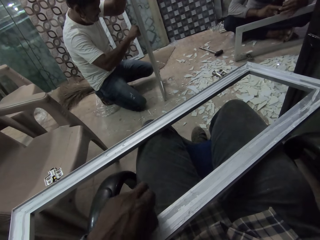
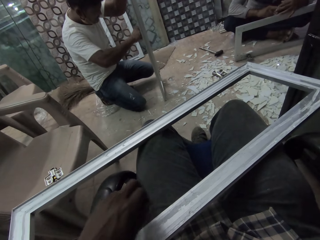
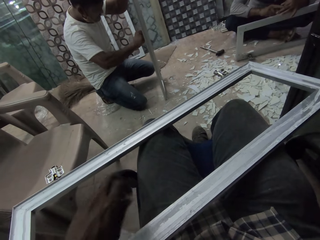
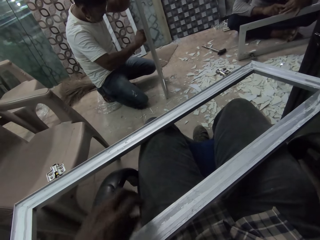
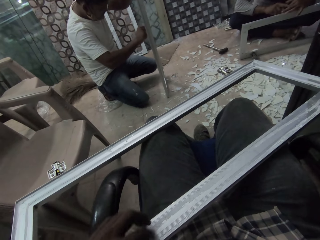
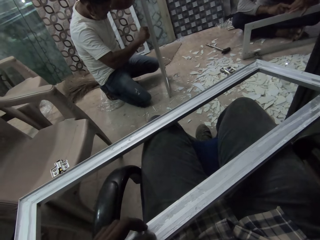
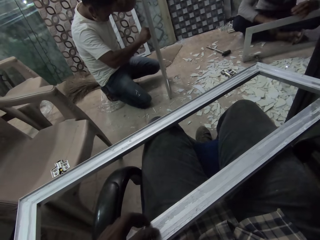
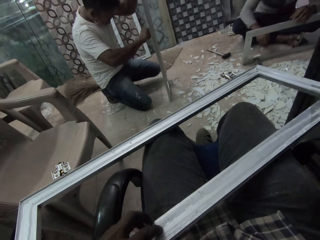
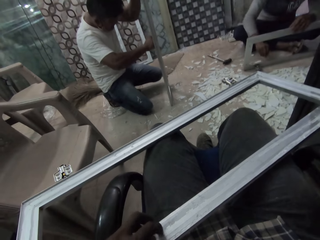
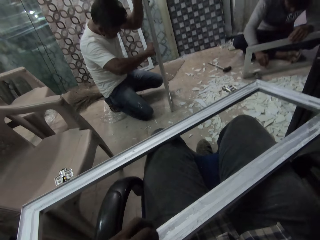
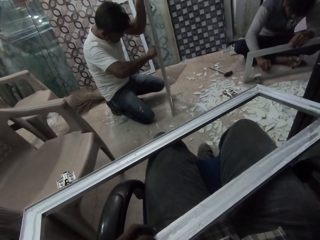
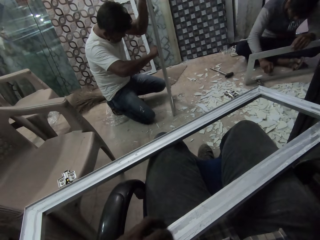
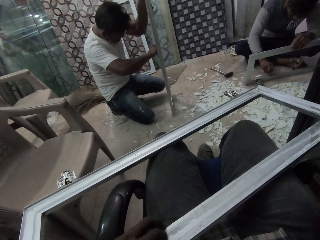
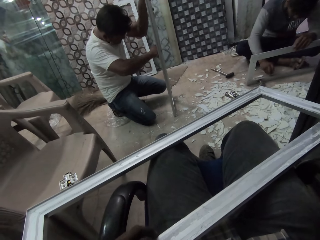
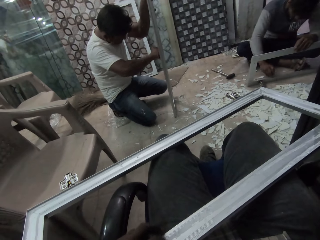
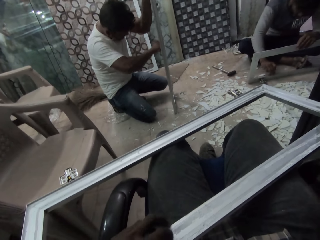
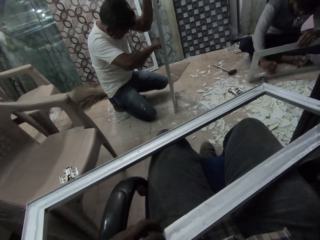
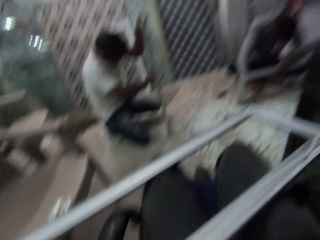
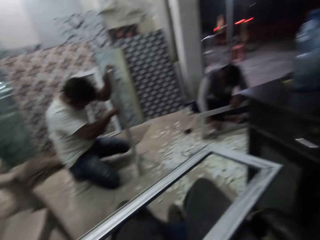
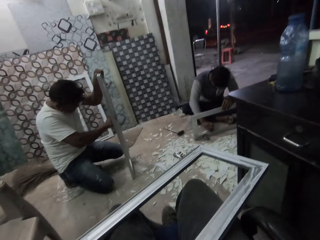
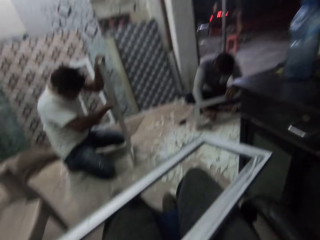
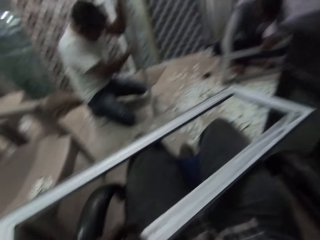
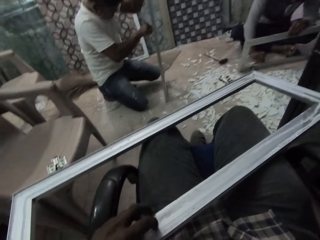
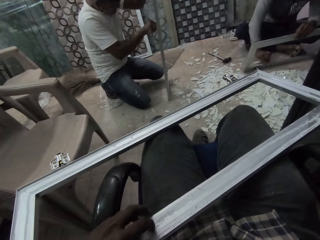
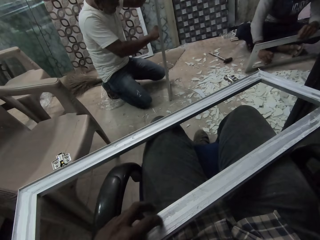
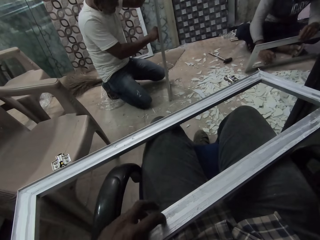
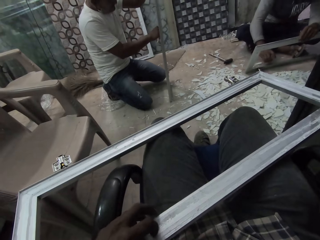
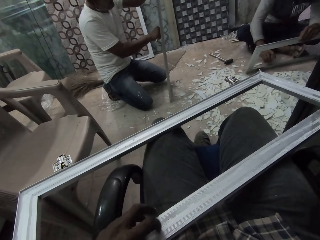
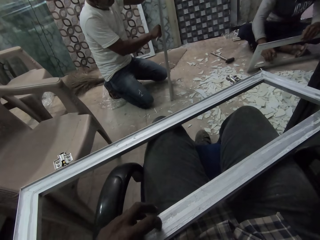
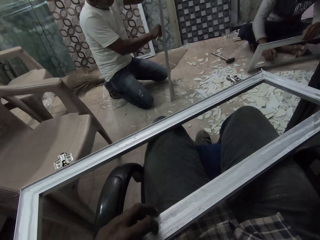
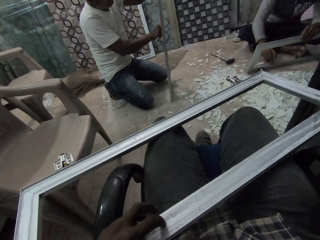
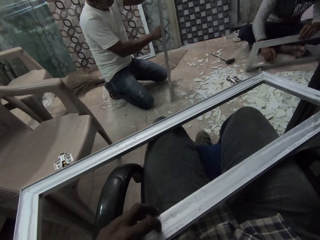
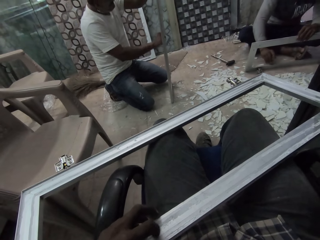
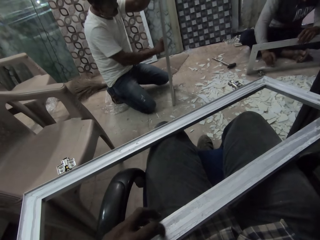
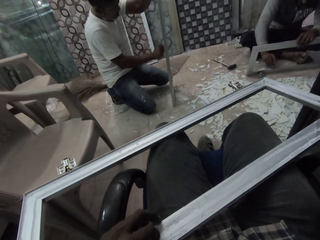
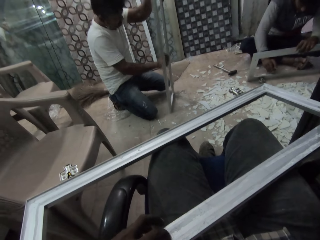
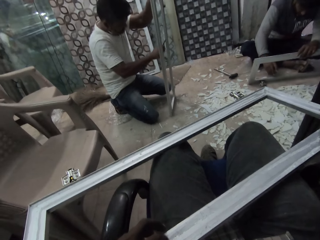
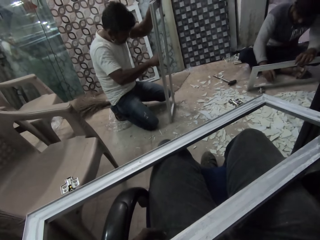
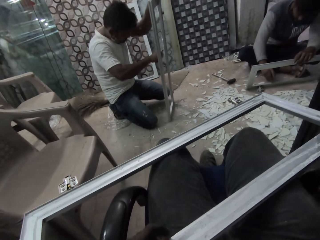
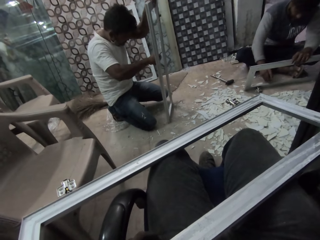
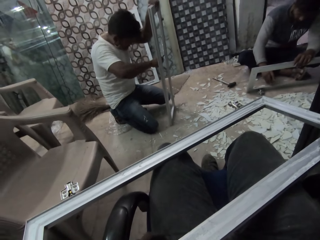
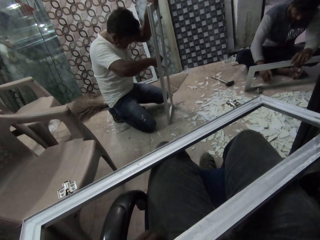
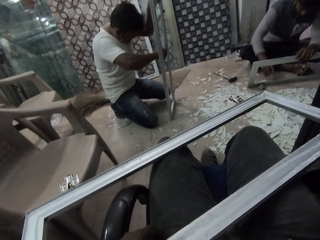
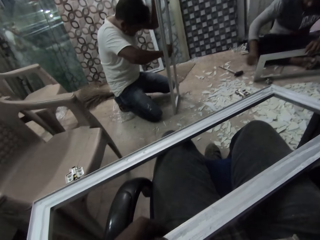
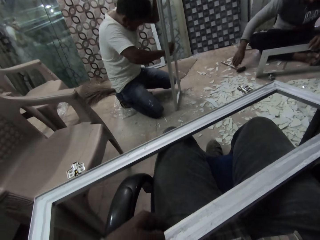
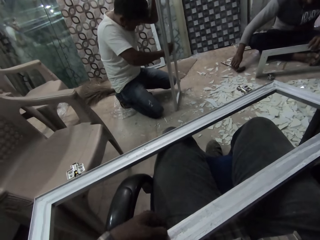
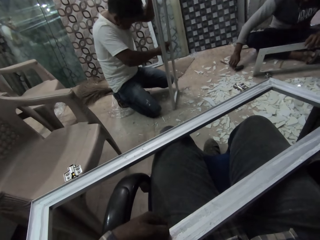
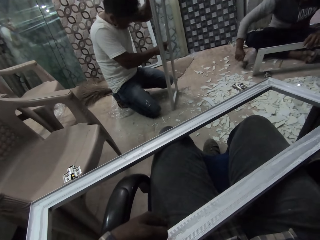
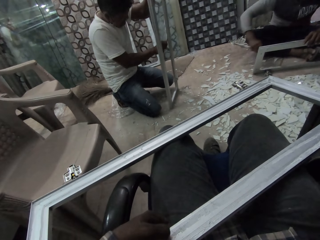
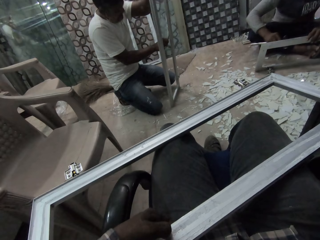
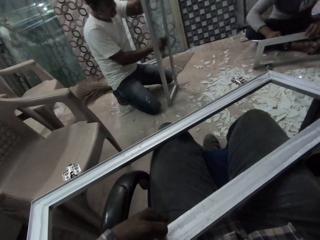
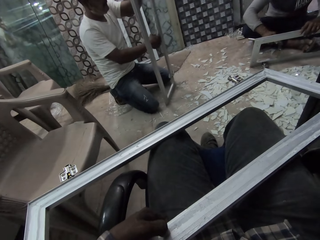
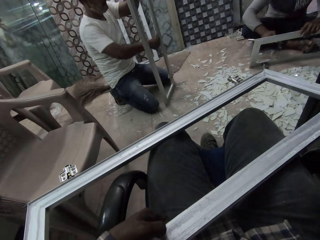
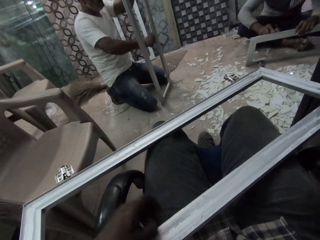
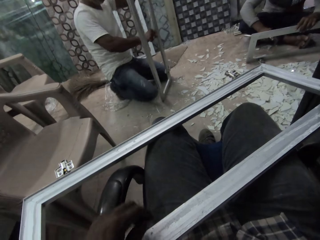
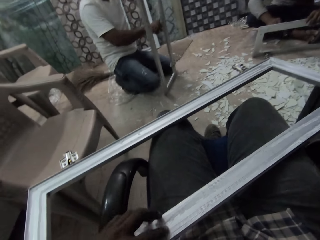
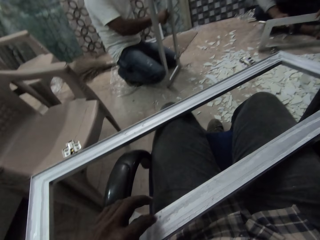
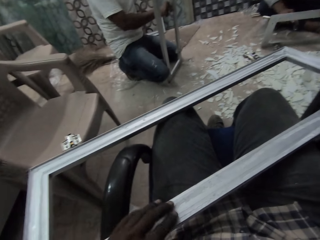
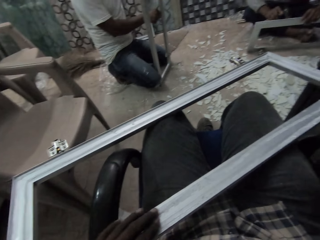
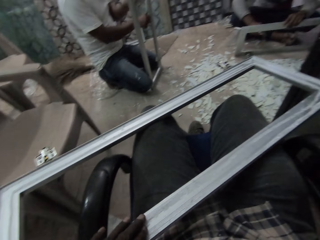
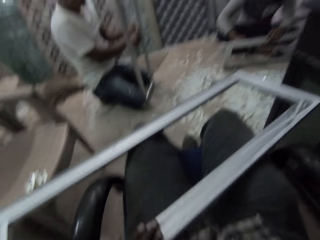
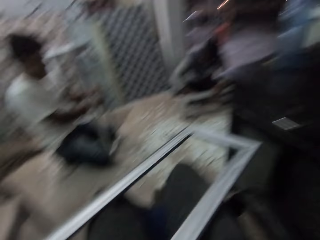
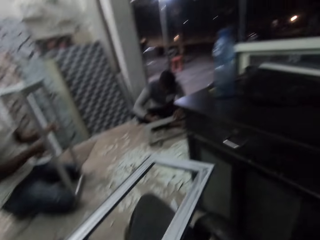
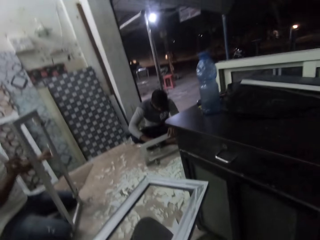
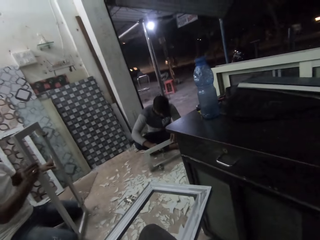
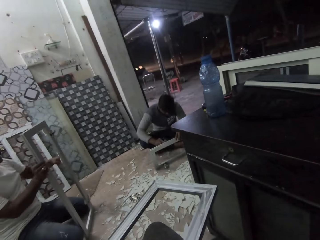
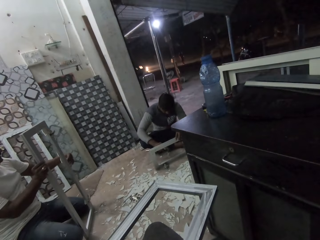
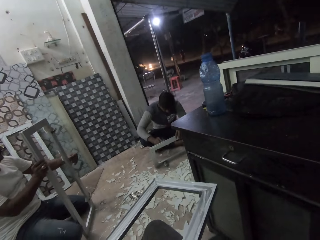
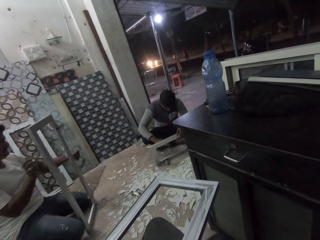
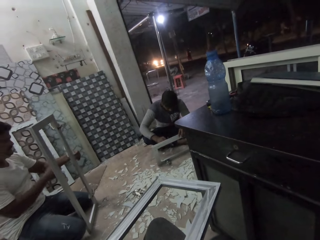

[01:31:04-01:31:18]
A man peels plastic wrapping from the rectangular metal frame with his right hand. The man peels it again. The man picks up the hammer from the floor with his right hand. The man hits the rectangular frame in his left hand with the hammer in his right hand.

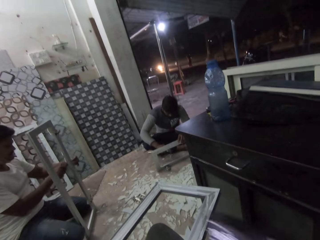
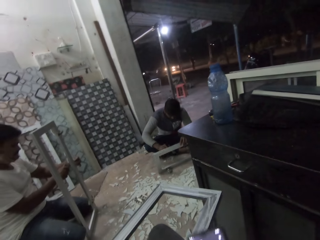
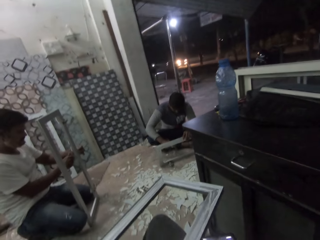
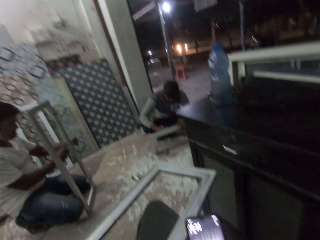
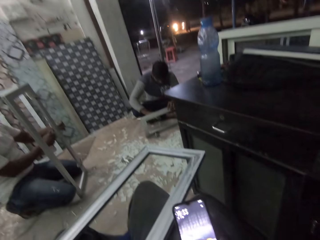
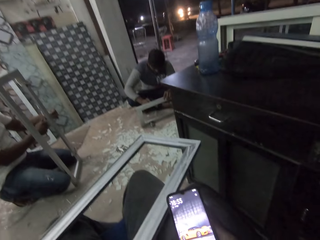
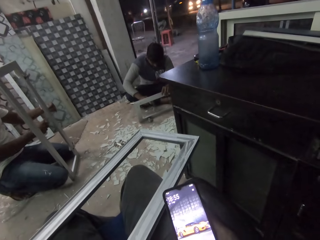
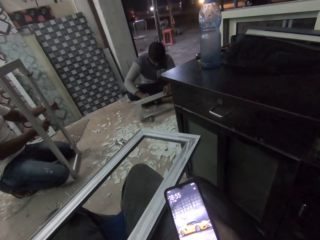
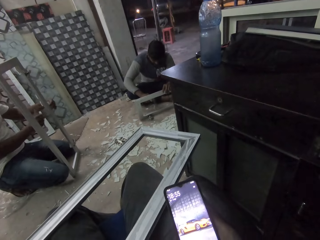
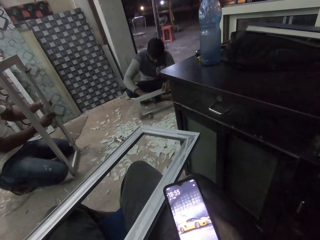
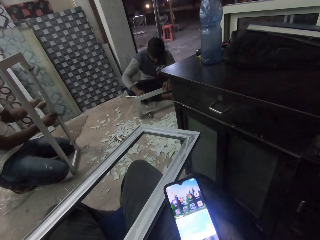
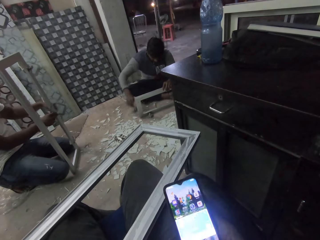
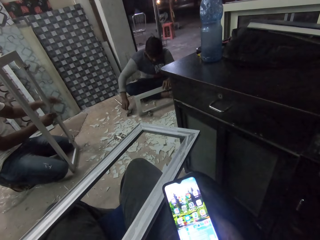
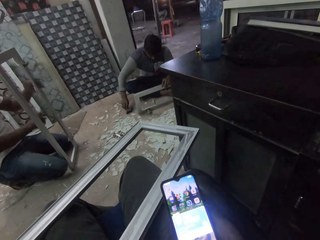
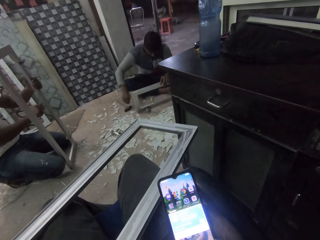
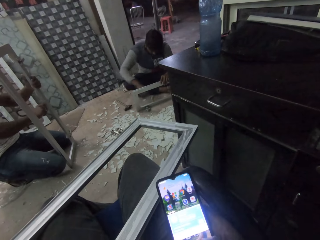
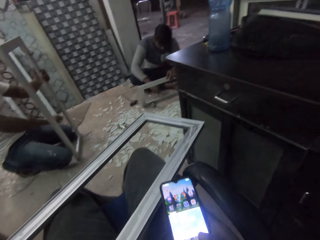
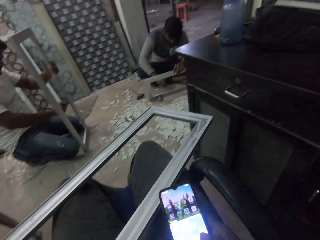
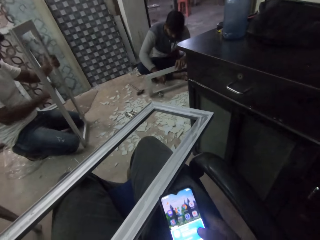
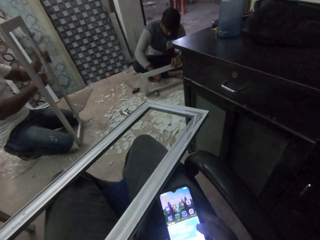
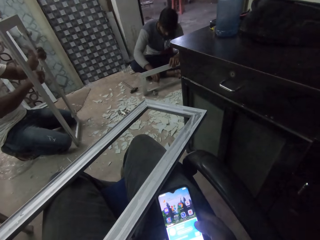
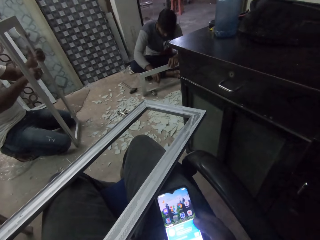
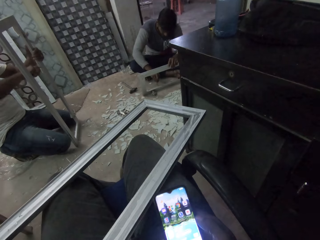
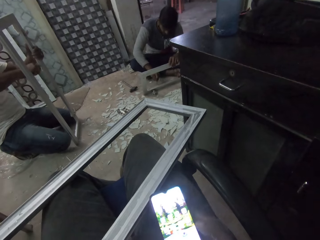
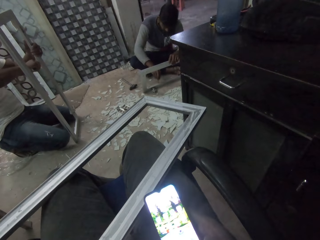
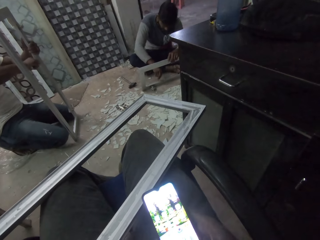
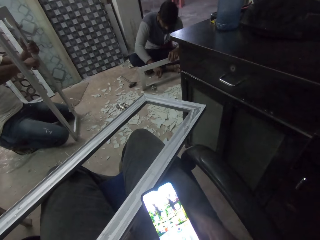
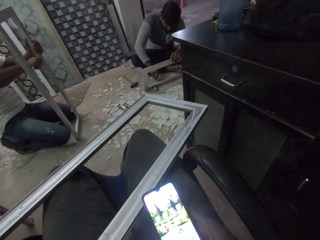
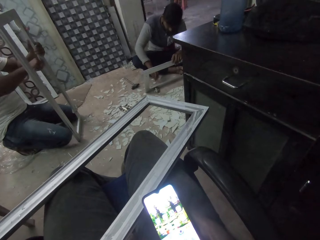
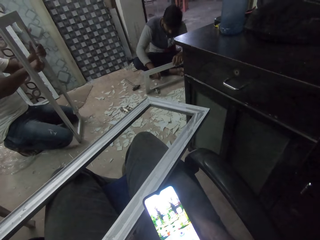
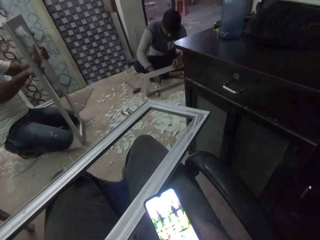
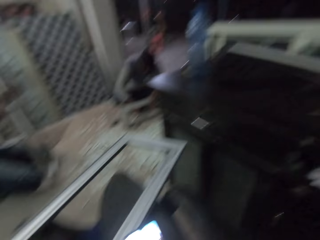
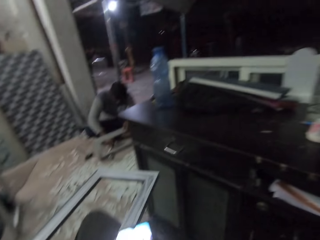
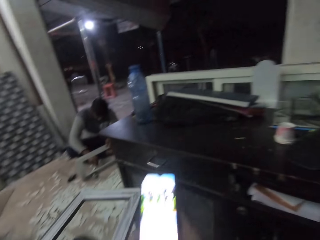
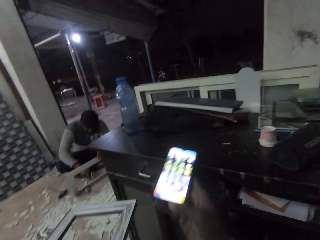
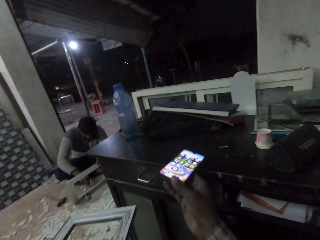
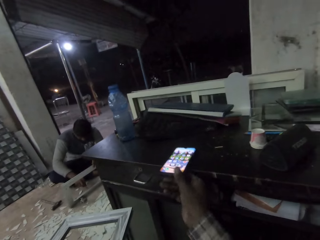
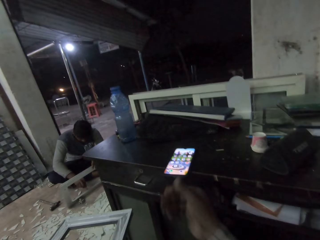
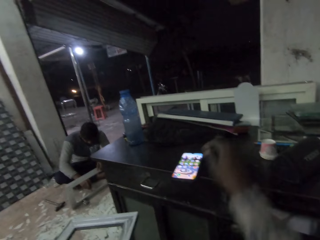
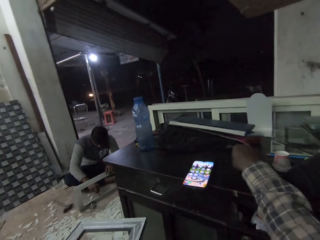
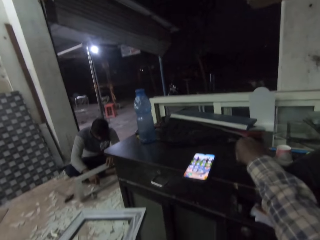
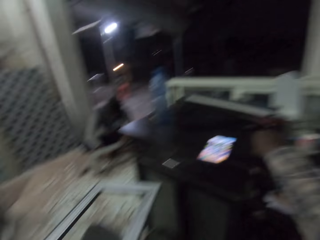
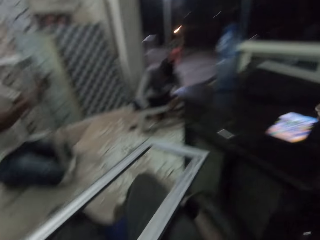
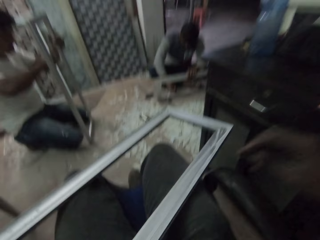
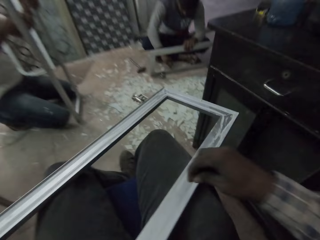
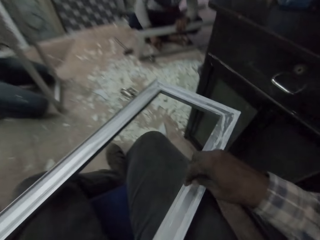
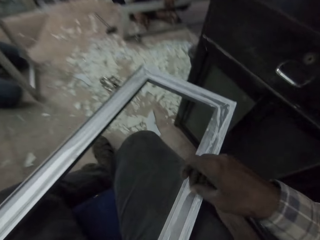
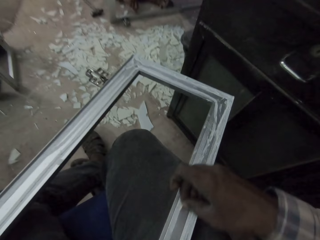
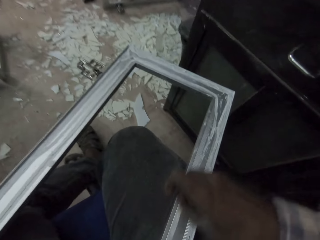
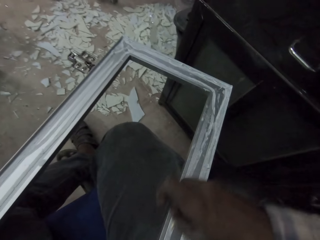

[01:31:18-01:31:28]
A man peels plastic wrapping from the rectangular metal frame with his right hand. The camera wearer holds the phone in his right hand and operates the phone. The man throws a piece of asbestos on the floor with his left hand. Another man places the hammer on the floor with his right hand. The first man scrapes the rectangular metal frame with the piece of asbestos in his right hand. The other man scrapes the rectangular metal frame with the piece of asbestos in his right hand. The camera wearer places the phone on a table or cabinet with his right hand.
